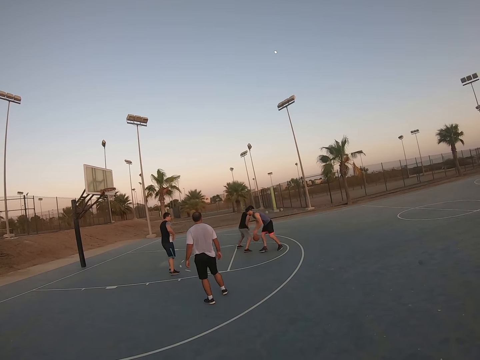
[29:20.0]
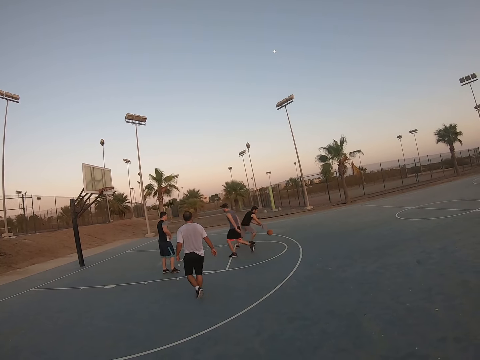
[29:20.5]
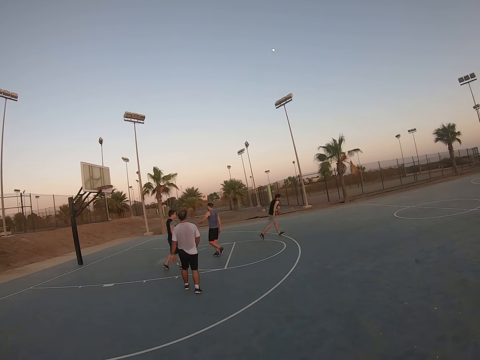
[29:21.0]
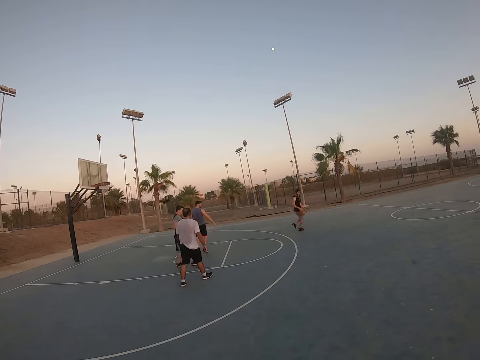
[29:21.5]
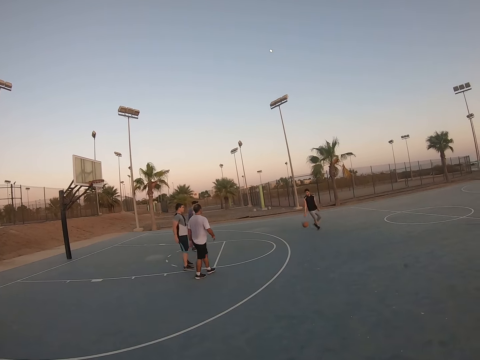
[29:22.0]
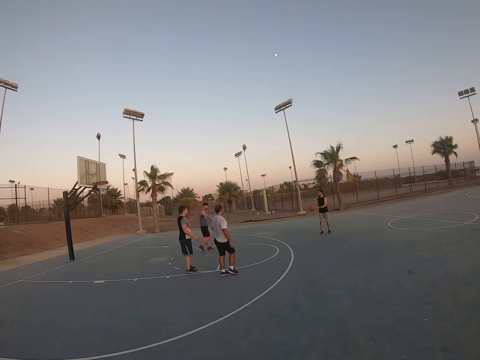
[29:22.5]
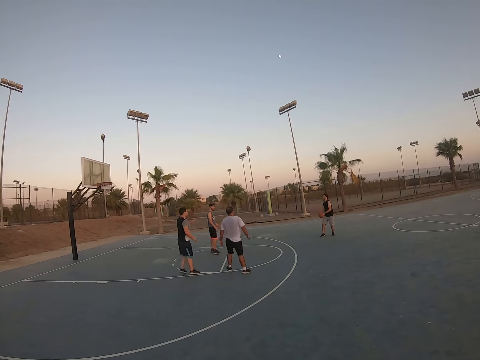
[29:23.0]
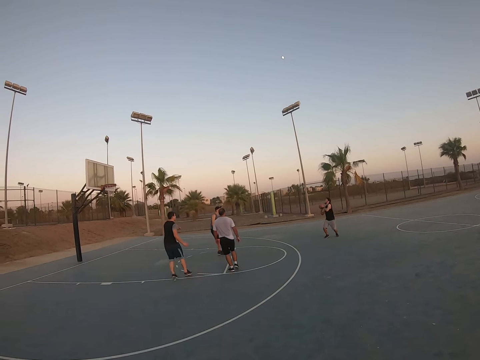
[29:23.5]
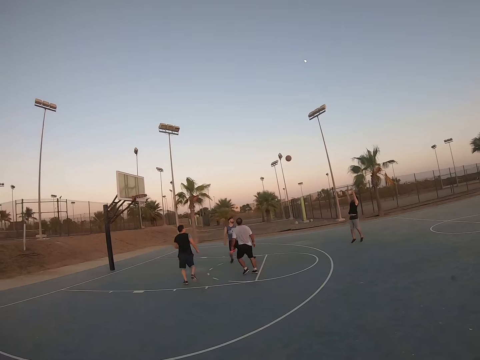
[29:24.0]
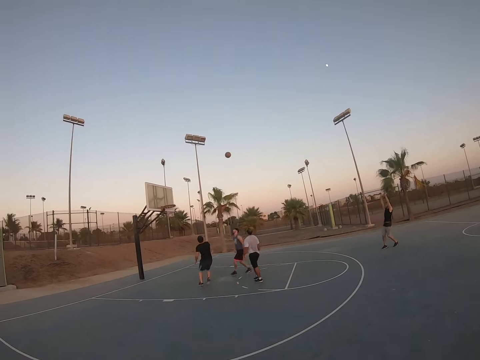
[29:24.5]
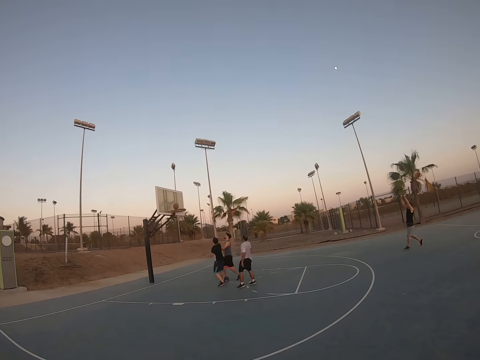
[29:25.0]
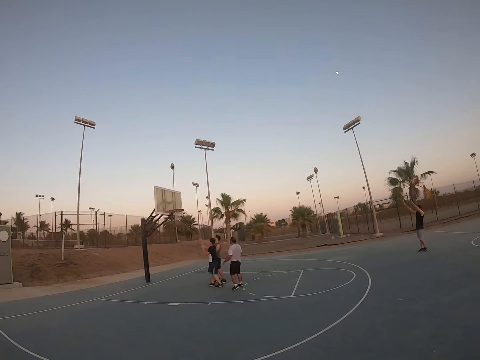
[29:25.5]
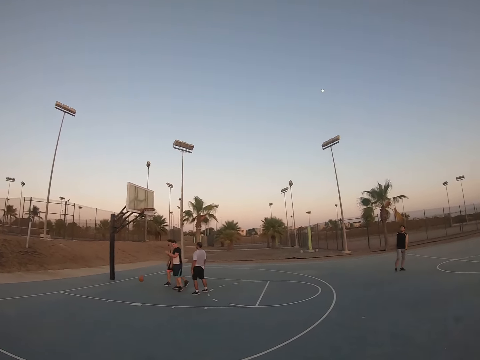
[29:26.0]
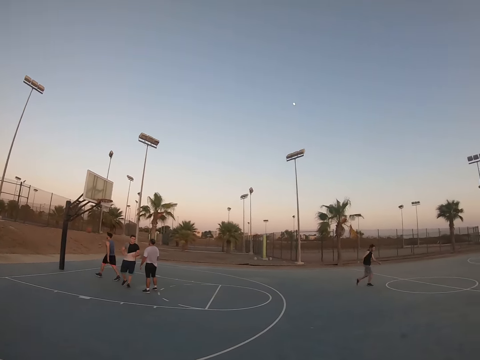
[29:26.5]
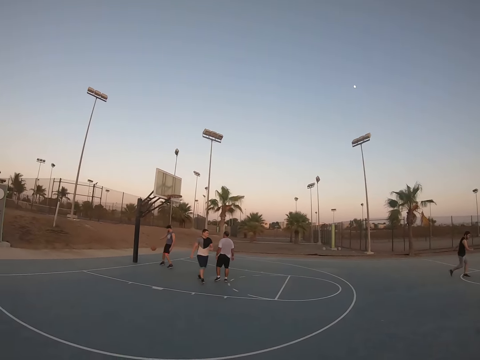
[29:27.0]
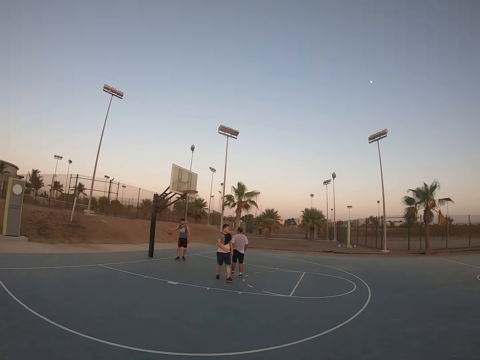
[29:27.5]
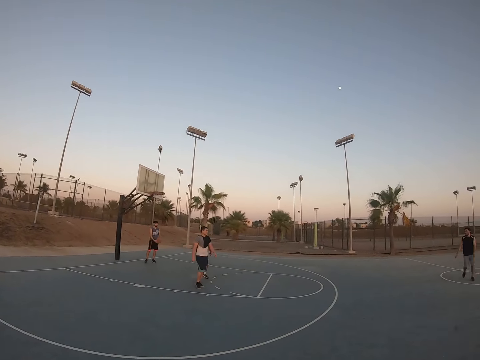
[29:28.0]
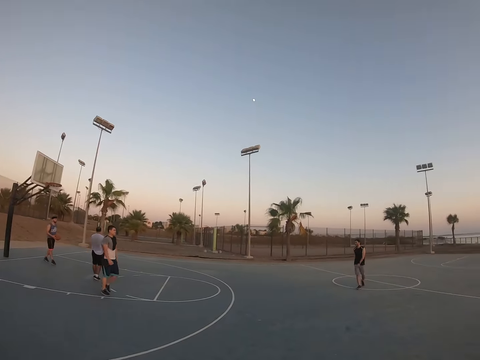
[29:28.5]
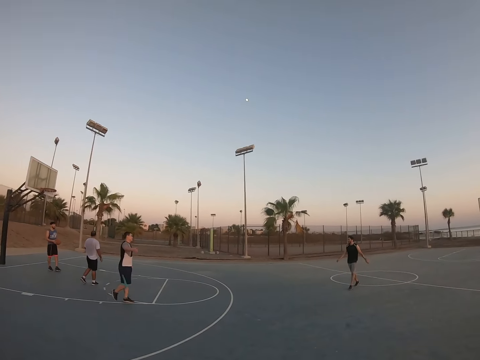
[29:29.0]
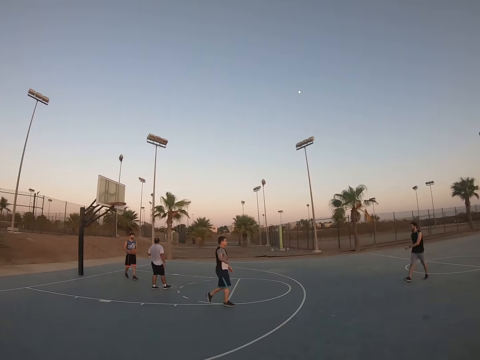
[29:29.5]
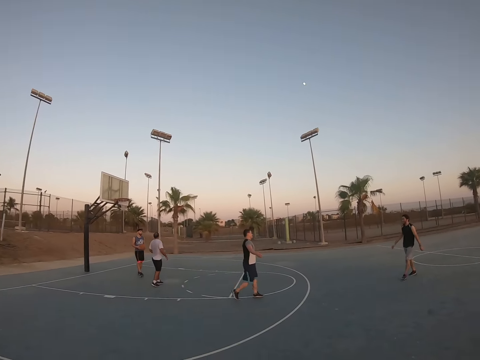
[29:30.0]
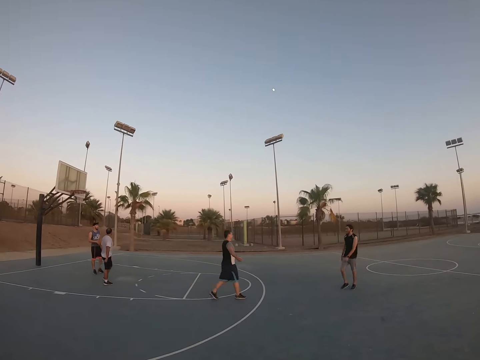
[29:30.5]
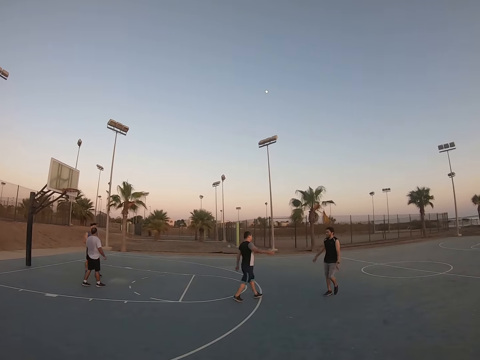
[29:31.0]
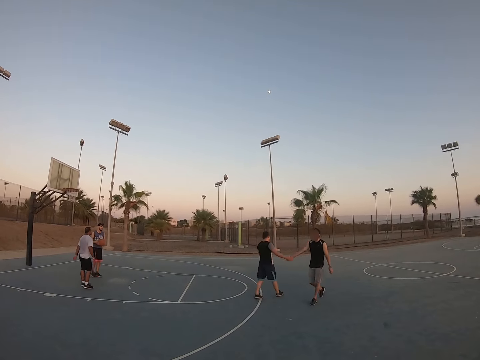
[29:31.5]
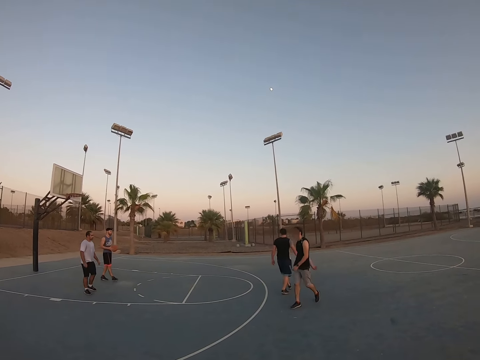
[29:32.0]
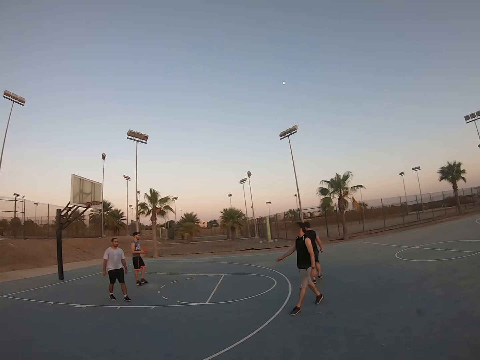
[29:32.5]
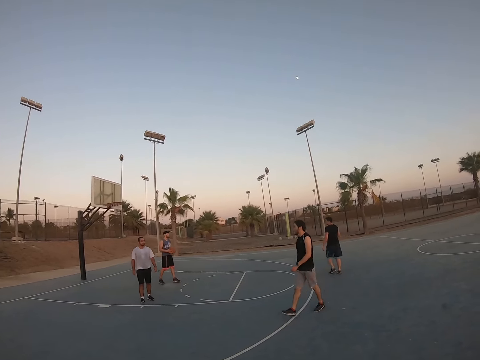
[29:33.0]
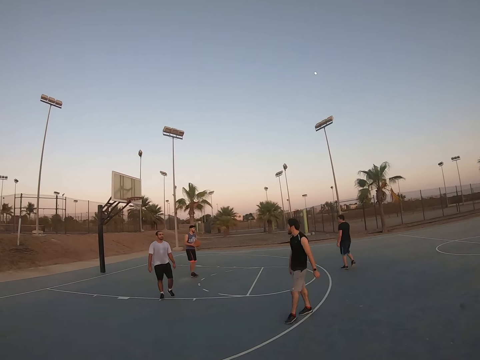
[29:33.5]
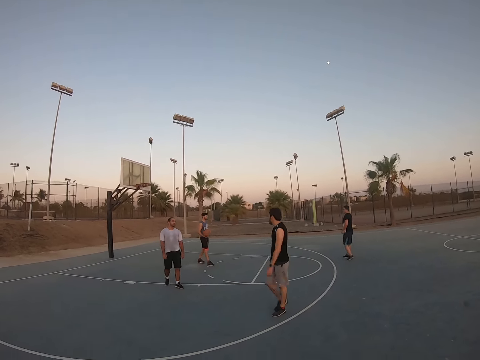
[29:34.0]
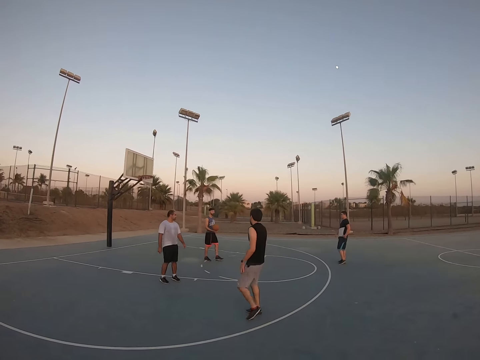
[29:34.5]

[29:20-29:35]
A man takes the ball from another man. He bounces the ball. He throws the ball to the field goal. He scores. The other man bounces the ball. He walks with the ball. The first man shakes hands with a third man.

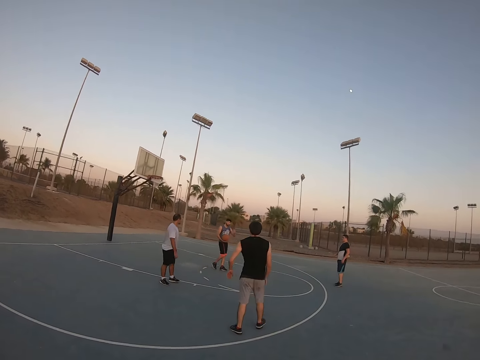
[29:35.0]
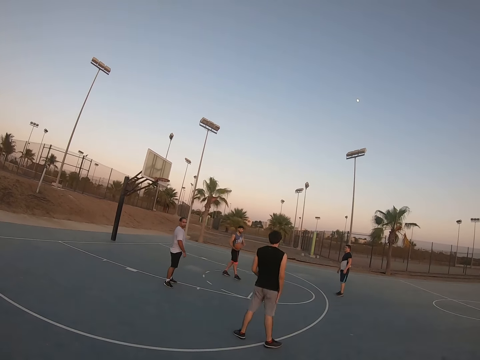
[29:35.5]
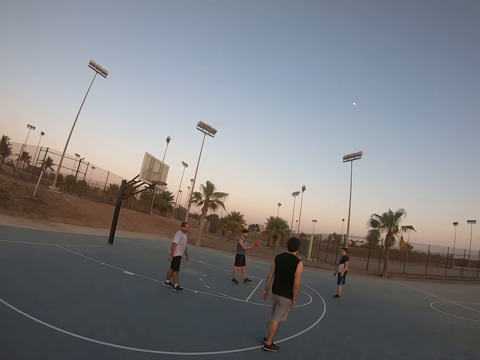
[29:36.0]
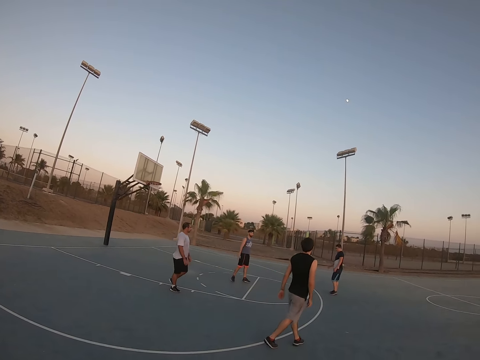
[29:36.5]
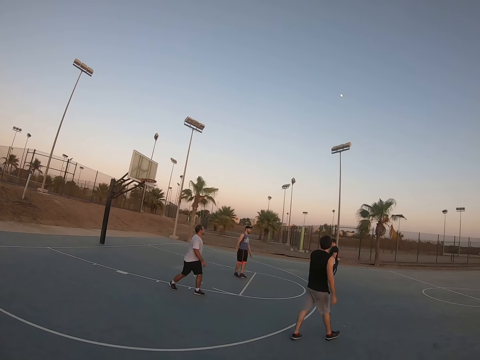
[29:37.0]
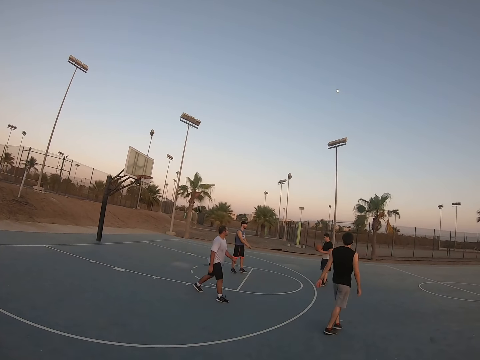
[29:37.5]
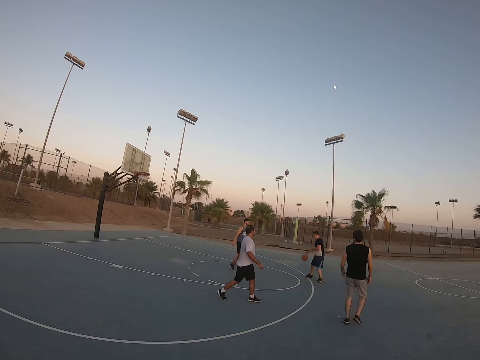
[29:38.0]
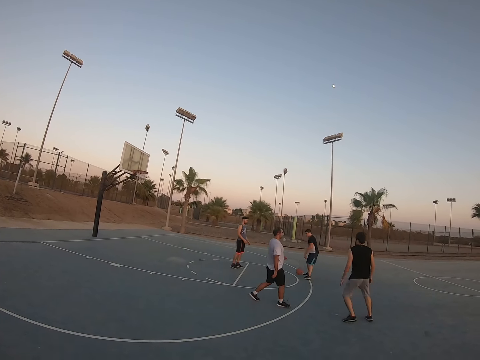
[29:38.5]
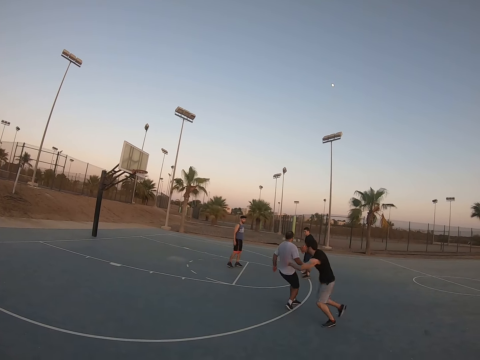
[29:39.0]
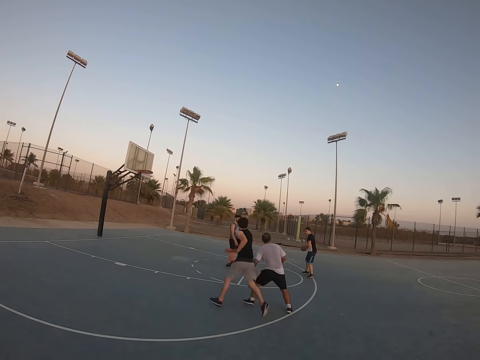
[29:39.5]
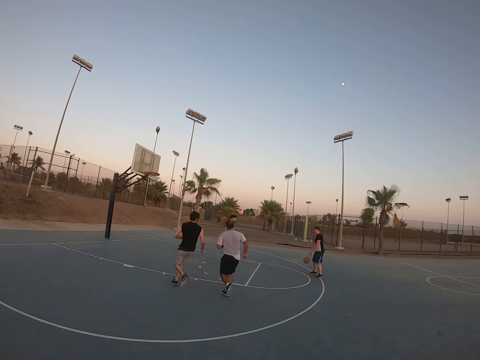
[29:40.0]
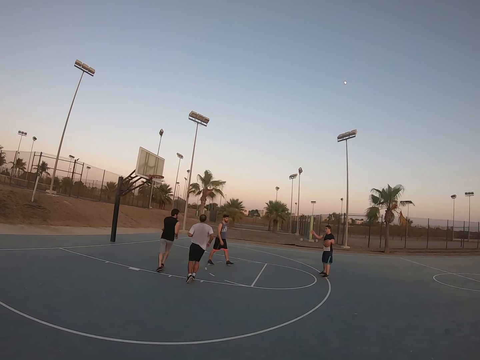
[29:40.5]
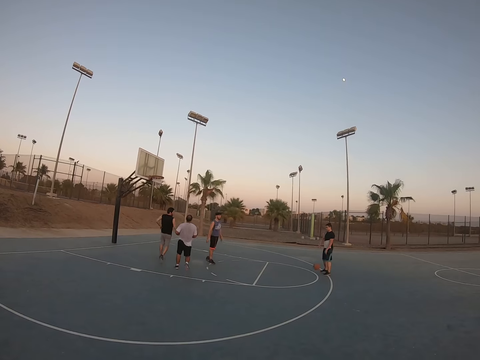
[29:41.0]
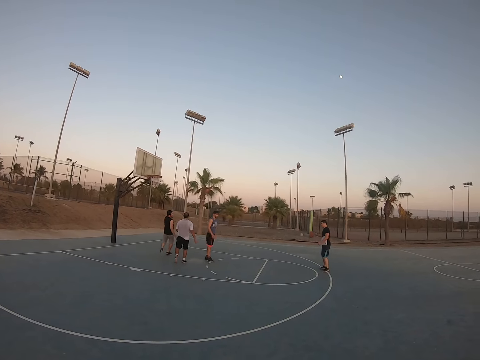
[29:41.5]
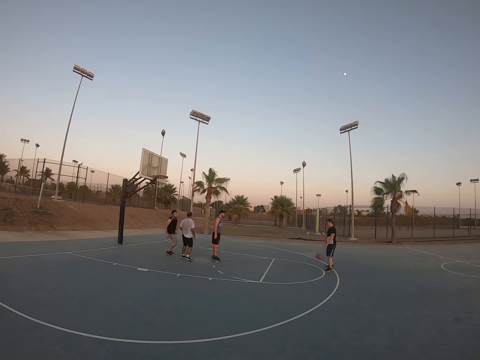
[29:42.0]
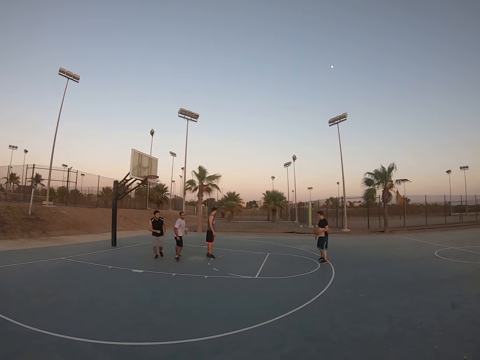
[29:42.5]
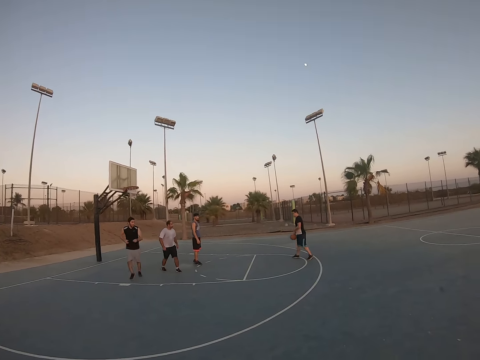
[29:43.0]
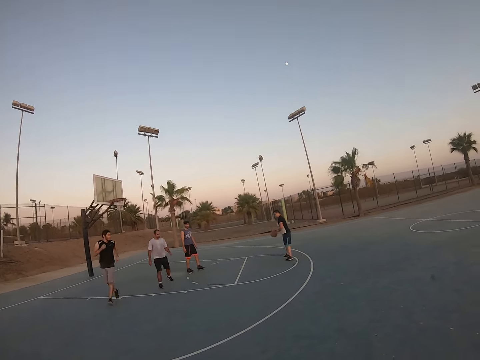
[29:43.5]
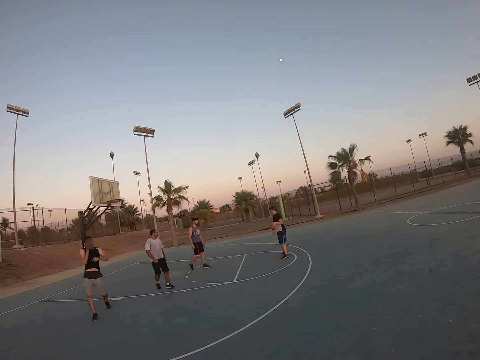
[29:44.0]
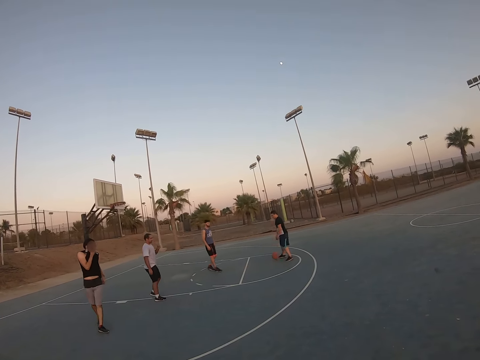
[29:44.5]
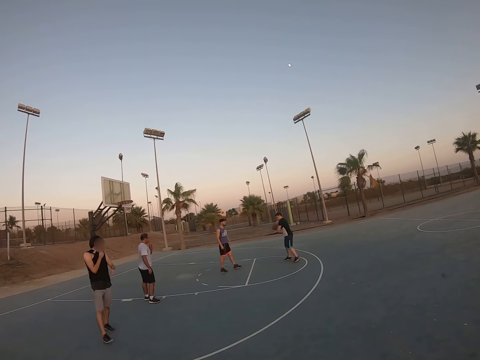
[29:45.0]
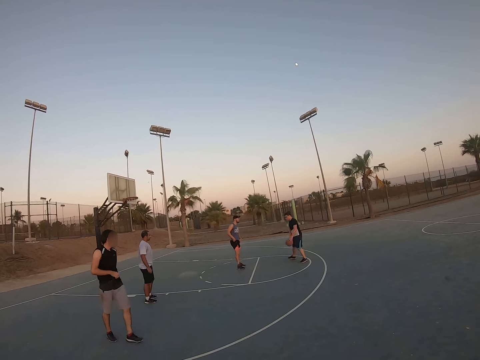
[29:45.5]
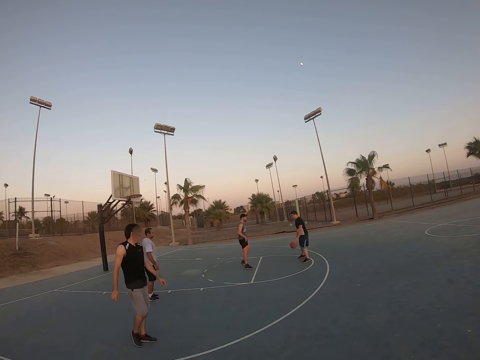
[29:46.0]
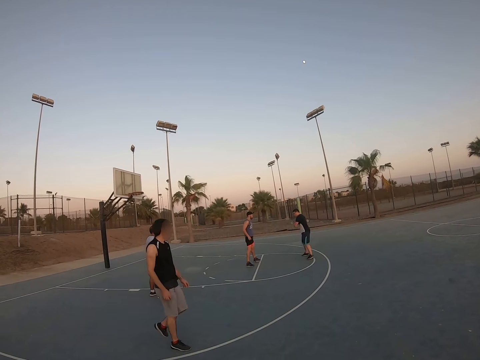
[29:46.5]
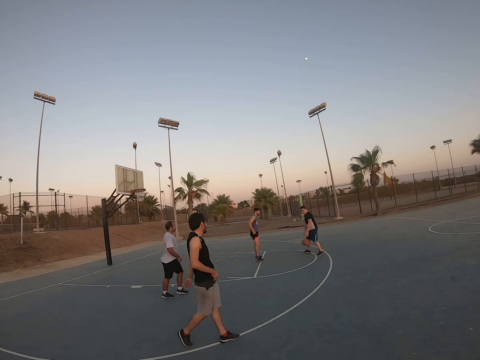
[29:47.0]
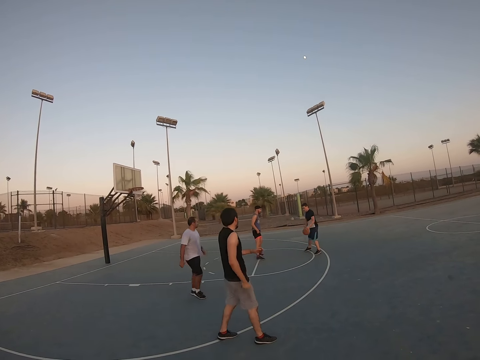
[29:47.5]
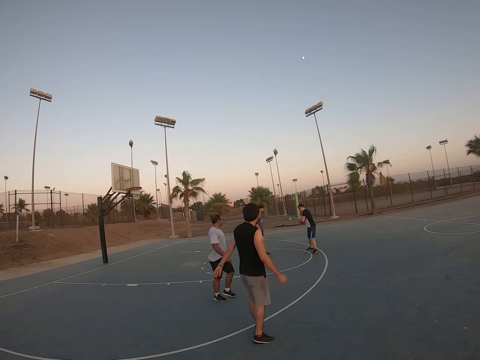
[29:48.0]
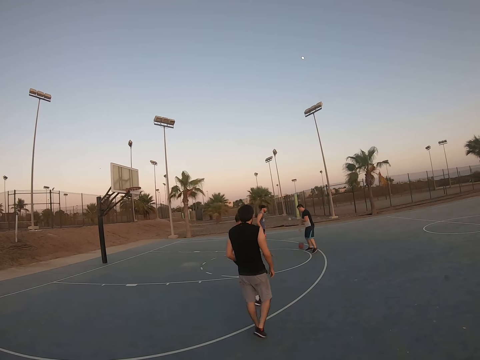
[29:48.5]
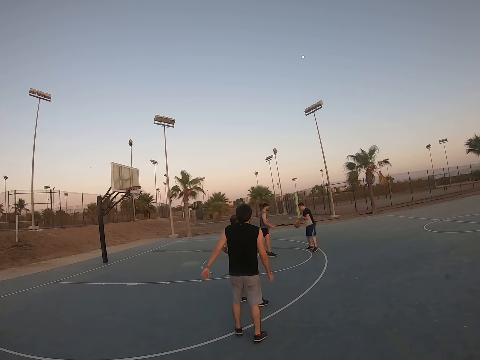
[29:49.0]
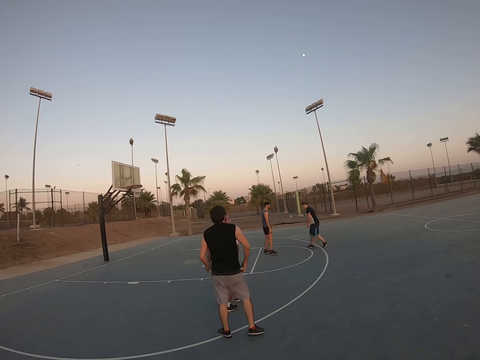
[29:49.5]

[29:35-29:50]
A man bounces the ball to another man. The other man bounces the ball.
